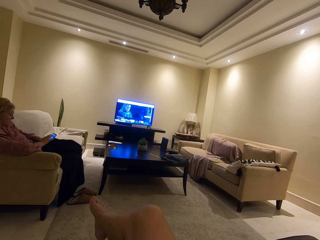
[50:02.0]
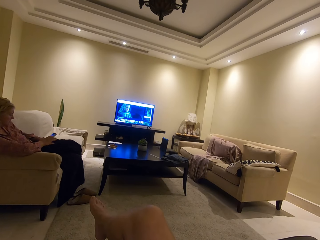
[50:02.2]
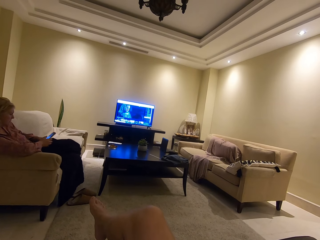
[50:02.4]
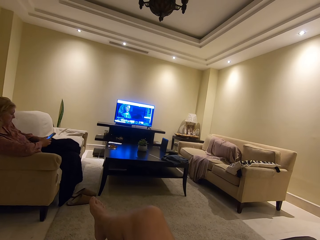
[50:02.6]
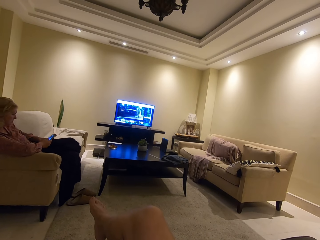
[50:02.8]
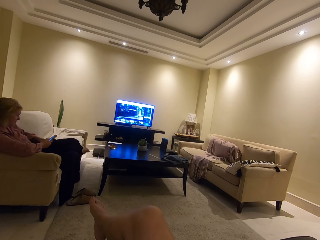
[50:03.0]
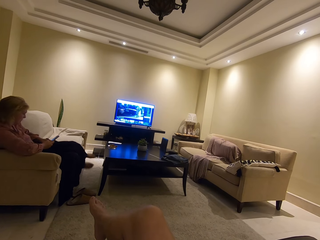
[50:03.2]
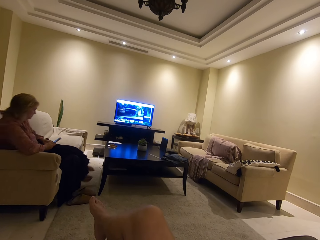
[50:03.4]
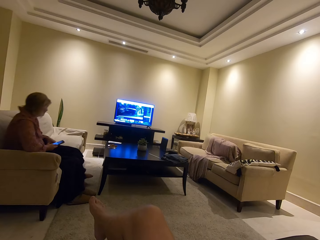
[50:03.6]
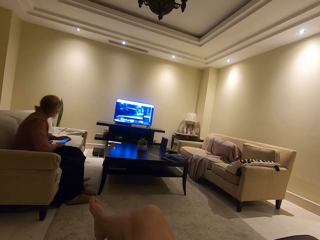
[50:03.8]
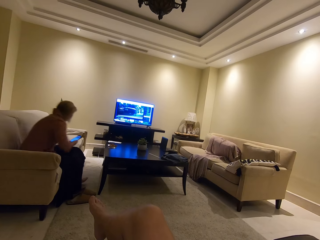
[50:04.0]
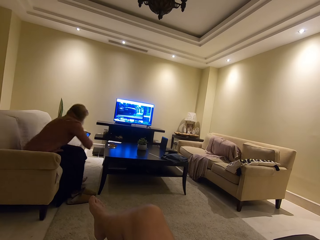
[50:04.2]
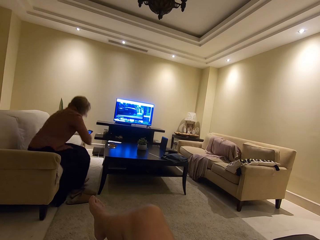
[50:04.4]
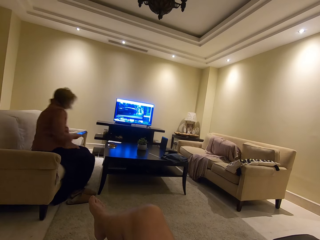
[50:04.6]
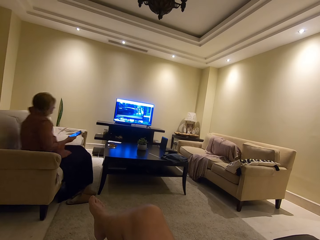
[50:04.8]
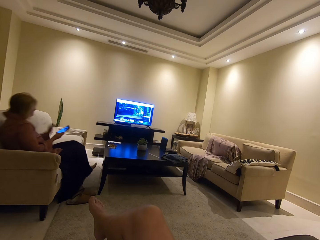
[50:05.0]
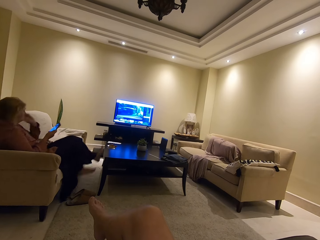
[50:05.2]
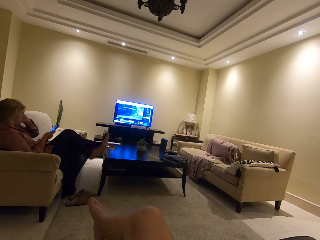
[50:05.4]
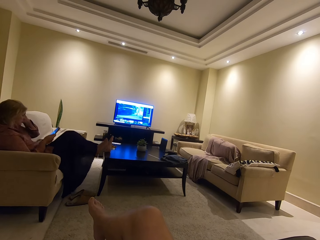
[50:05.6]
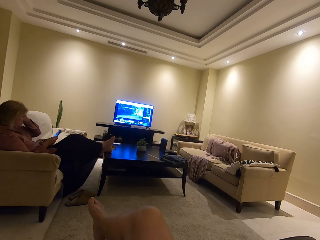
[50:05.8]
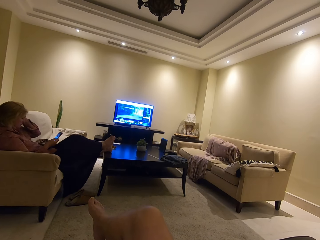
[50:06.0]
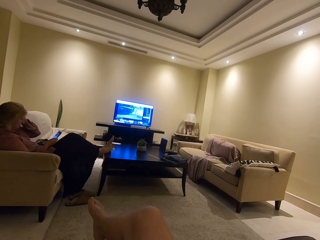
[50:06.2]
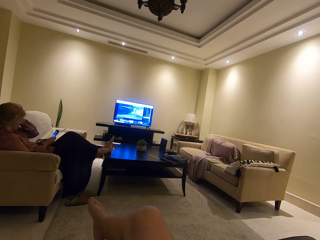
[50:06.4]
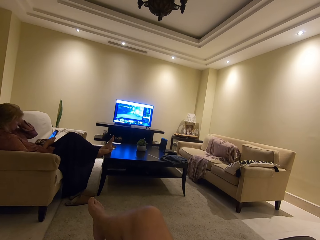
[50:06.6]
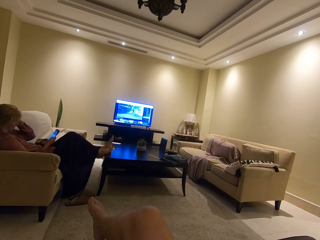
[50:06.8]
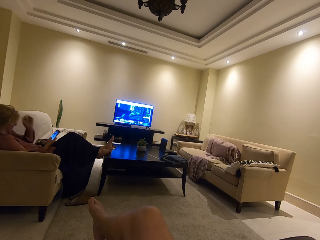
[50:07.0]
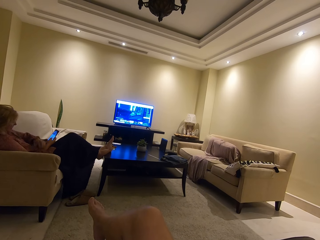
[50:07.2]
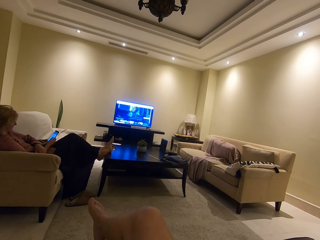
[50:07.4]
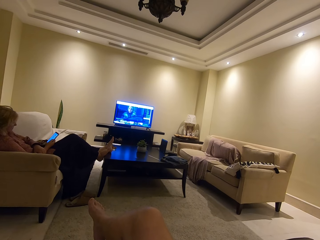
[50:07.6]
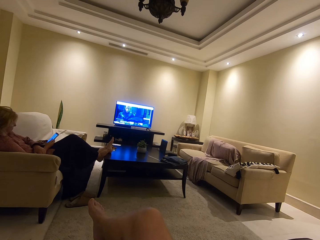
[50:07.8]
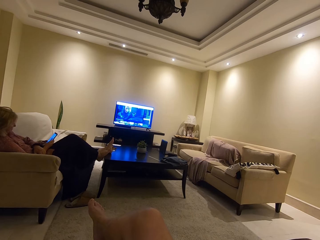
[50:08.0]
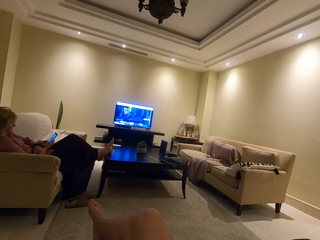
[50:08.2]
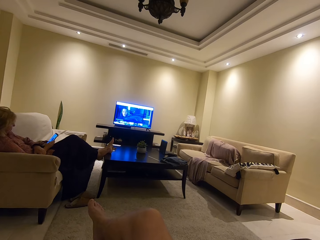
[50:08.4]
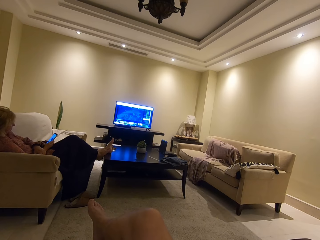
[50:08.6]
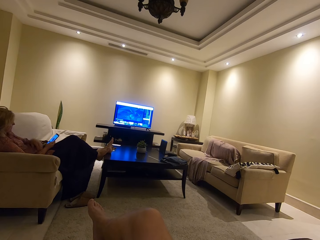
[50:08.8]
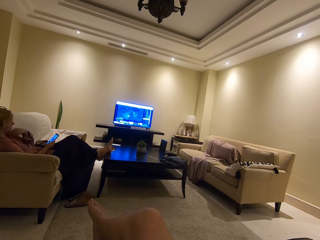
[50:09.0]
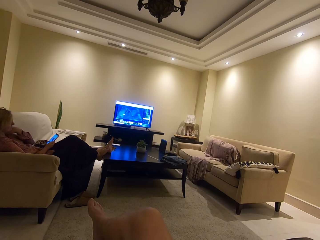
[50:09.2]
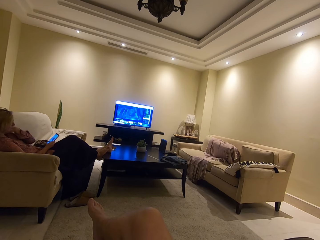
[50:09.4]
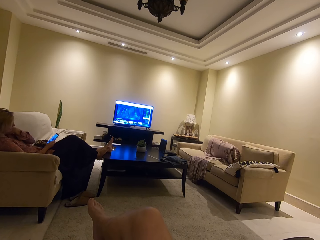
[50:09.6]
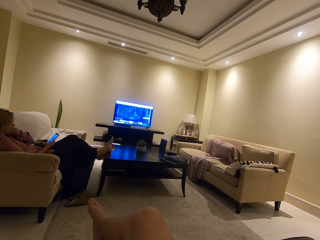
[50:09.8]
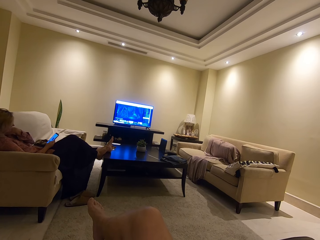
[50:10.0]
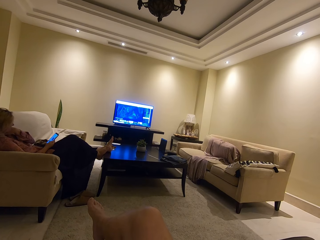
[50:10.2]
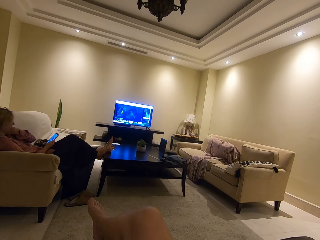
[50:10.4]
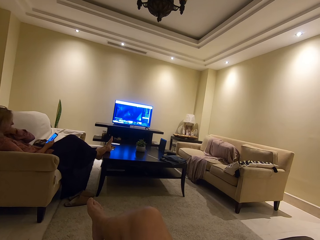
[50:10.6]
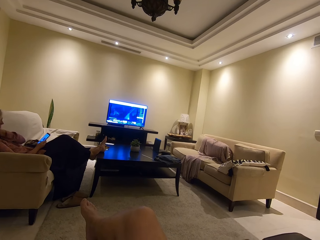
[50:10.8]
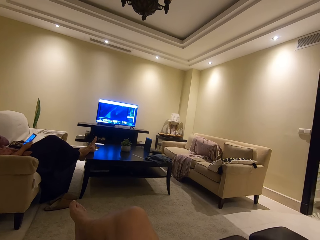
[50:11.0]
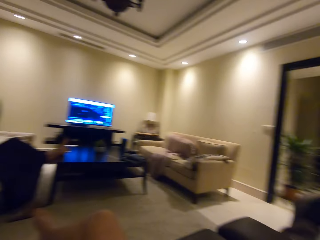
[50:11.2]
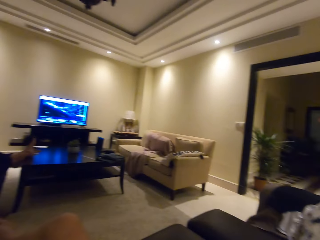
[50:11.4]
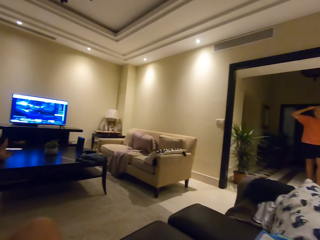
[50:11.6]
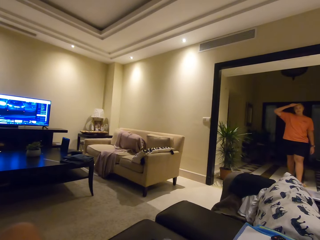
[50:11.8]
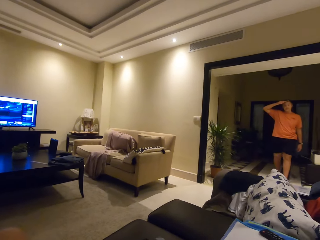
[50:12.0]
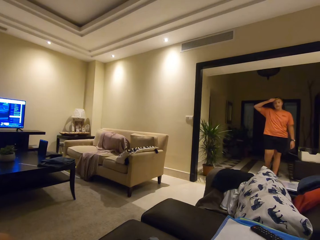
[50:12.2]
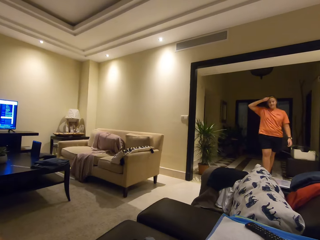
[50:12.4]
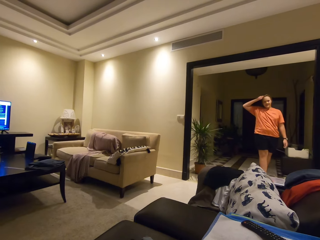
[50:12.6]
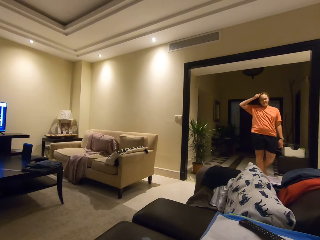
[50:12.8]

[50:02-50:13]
A lady moves on the sofa. She places her legs on the table. She moves the hand. The camera wearer watches the television. The lady operates a phone. The camera wearer looks around the room.

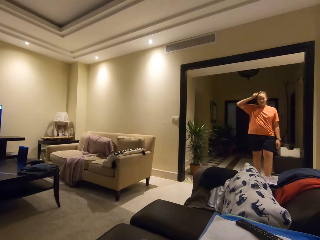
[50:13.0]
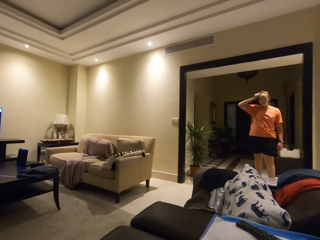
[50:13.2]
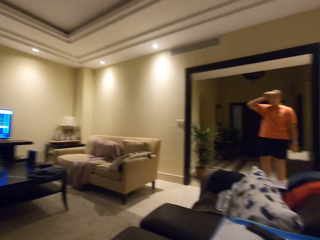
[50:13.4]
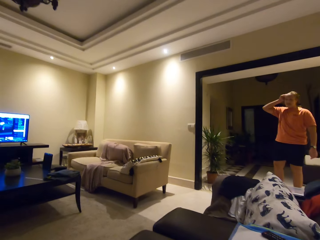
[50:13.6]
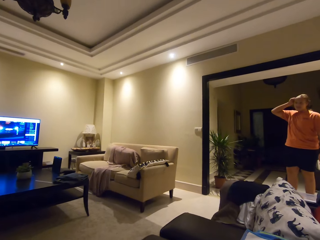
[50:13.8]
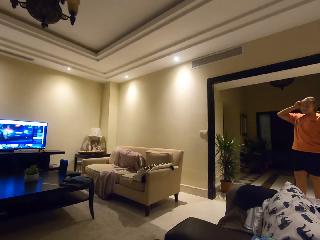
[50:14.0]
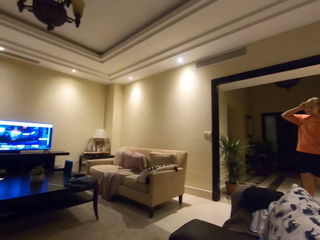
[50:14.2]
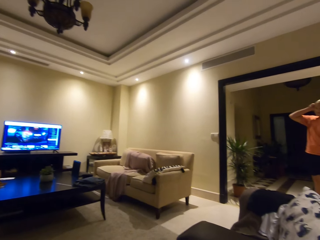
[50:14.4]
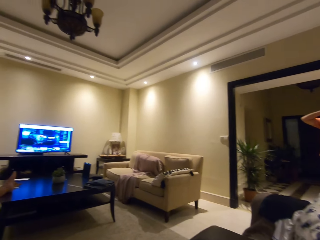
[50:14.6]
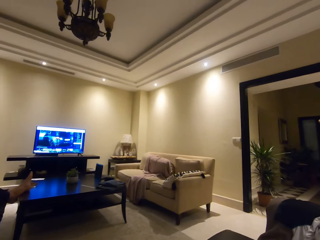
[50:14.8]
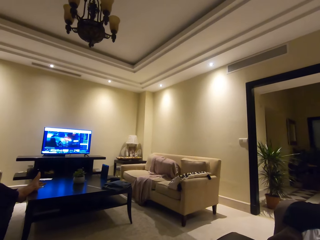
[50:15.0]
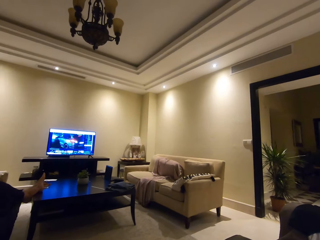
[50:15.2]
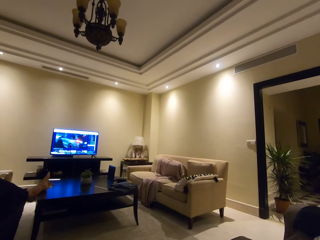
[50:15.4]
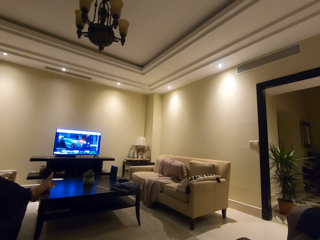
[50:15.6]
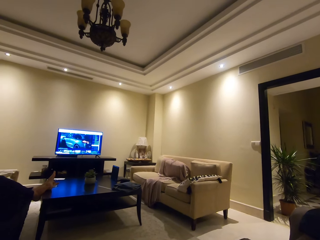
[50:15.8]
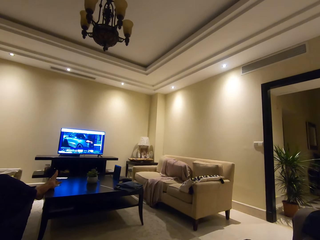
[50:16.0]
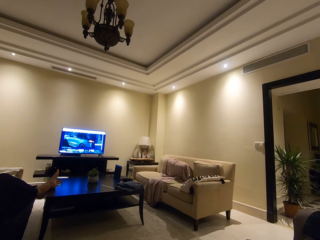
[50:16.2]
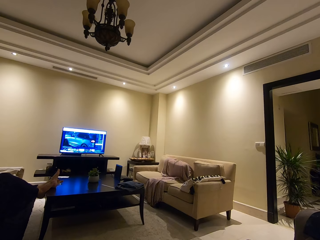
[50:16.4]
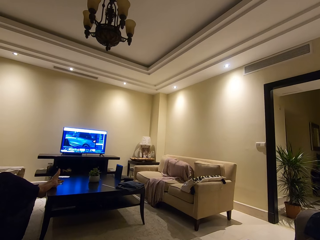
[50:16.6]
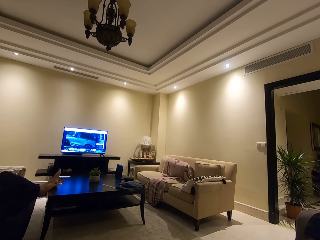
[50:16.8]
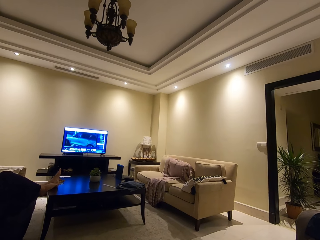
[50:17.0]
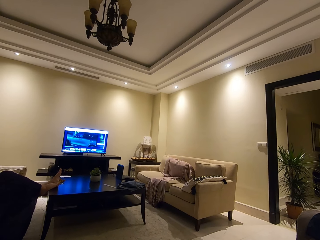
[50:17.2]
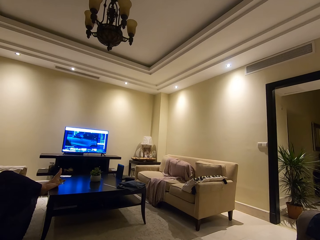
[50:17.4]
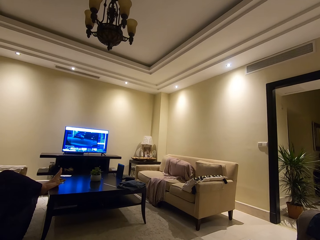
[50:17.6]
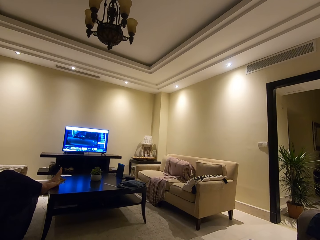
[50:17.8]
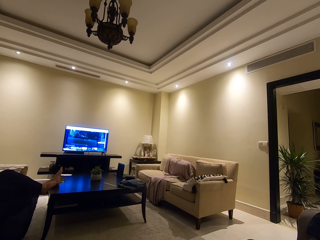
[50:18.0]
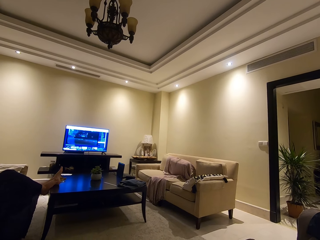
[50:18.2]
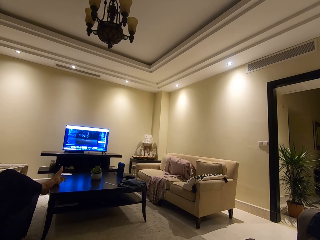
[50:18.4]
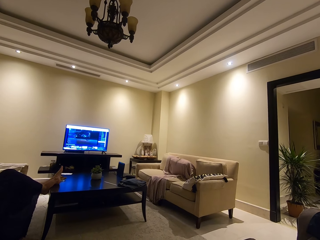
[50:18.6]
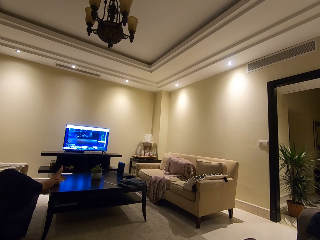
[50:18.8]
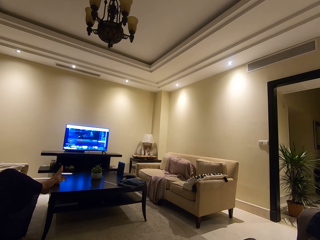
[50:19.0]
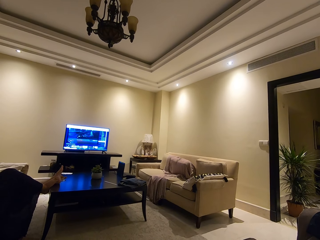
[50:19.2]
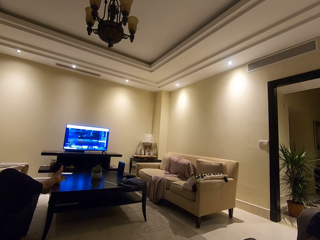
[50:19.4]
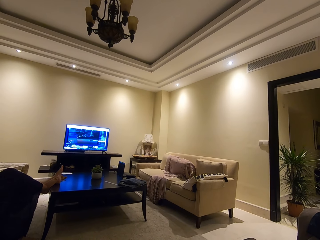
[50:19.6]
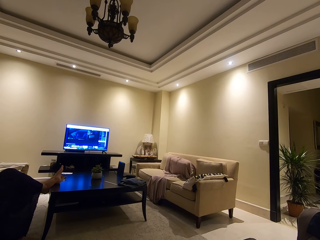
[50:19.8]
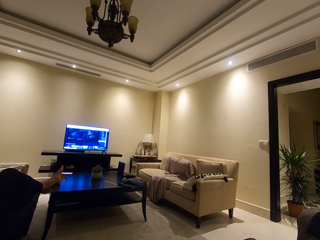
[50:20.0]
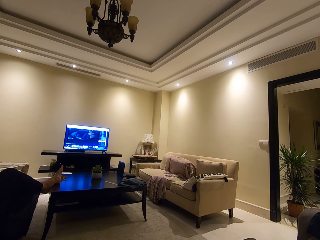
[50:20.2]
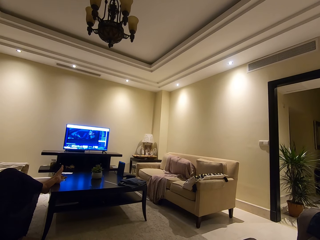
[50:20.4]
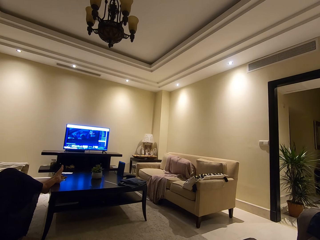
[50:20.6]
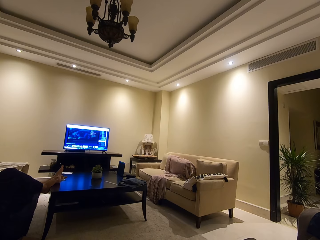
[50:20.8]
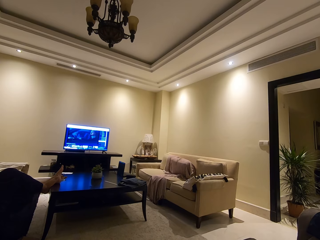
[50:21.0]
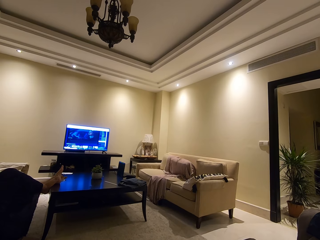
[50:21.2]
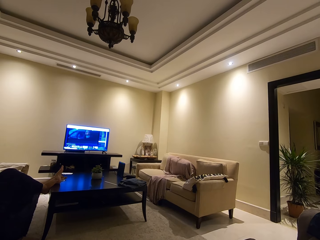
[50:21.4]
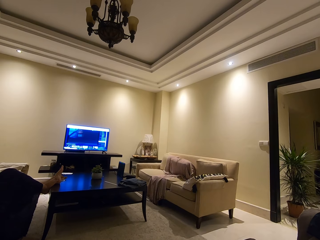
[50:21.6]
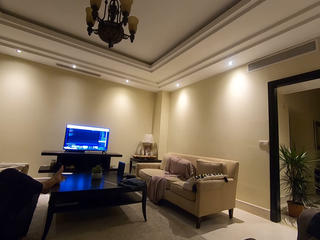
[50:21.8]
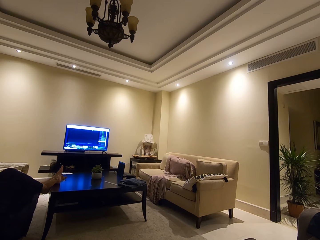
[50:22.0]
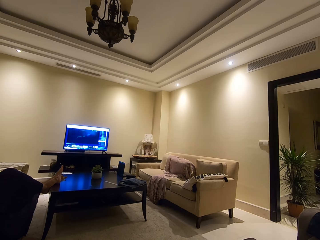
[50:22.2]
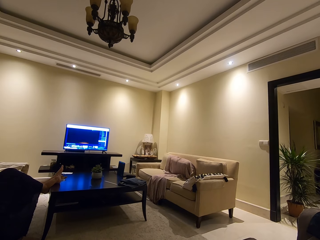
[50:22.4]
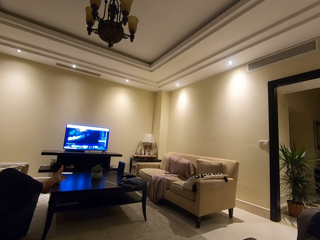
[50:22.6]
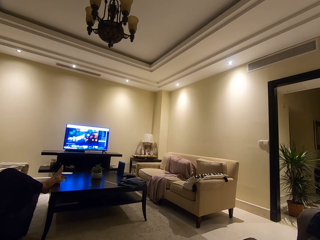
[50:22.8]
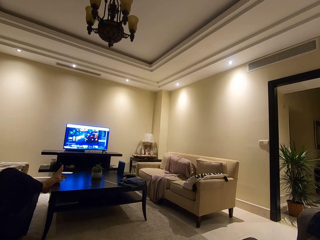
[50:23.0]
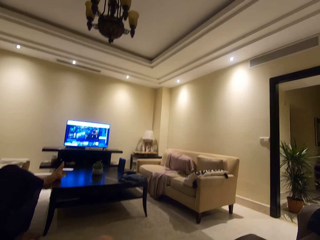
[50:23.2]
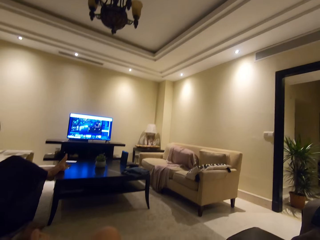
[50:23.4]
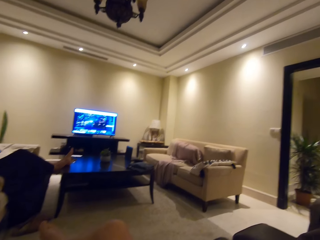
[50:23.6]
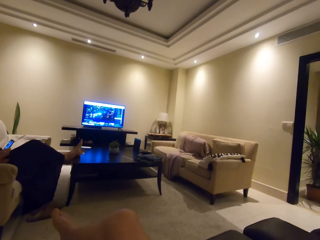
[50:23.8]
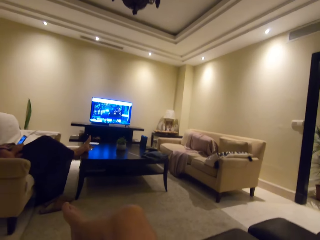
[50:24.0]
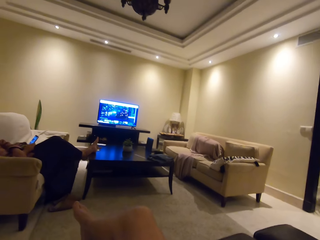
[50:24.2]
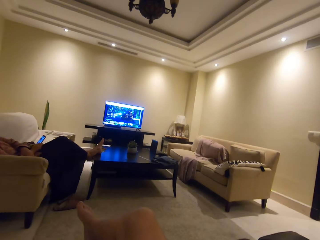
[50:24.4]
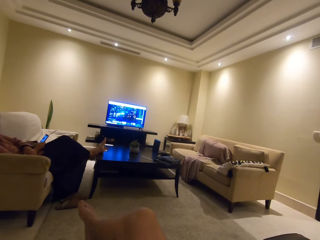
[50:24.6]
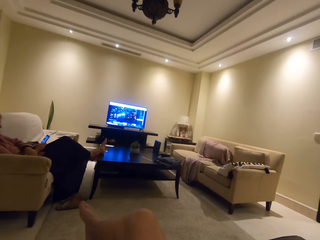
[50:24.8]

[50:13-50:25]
A lady walks on the floor. She stands on the floor. The camera wearer looks around the room. They watch the television.
